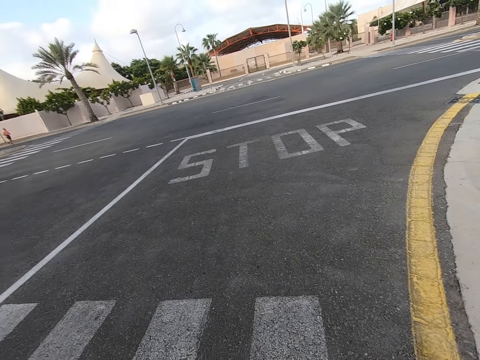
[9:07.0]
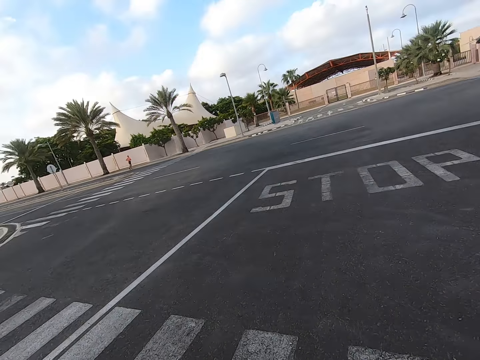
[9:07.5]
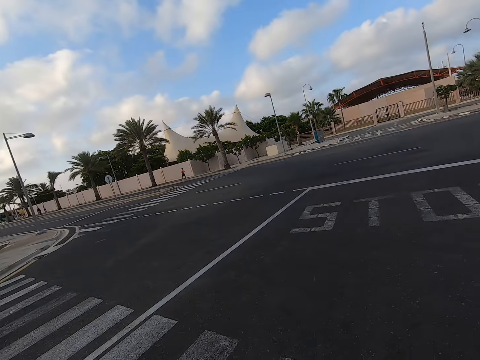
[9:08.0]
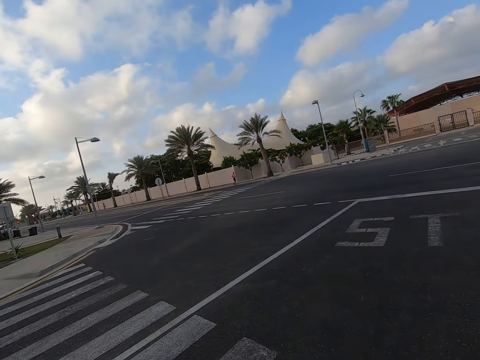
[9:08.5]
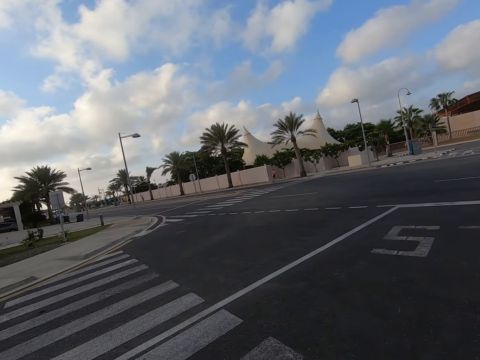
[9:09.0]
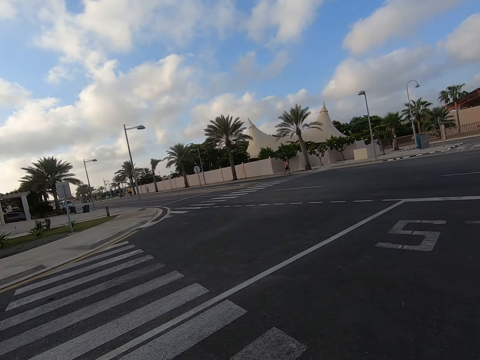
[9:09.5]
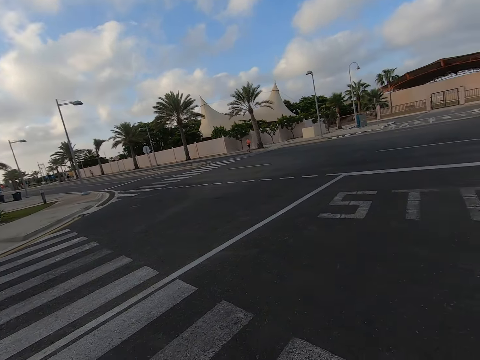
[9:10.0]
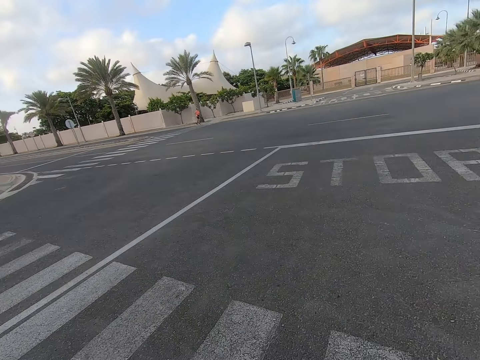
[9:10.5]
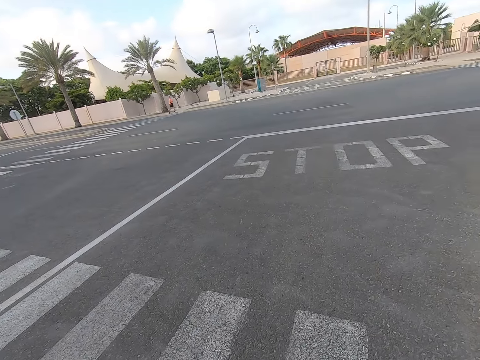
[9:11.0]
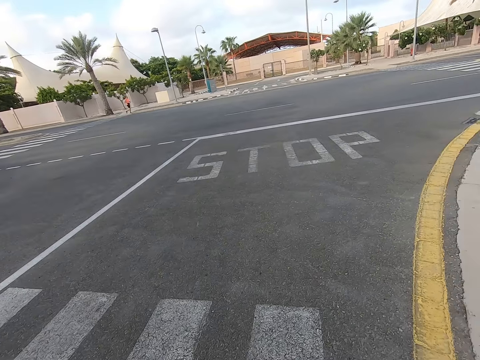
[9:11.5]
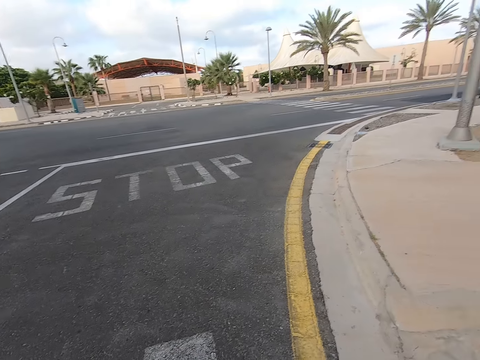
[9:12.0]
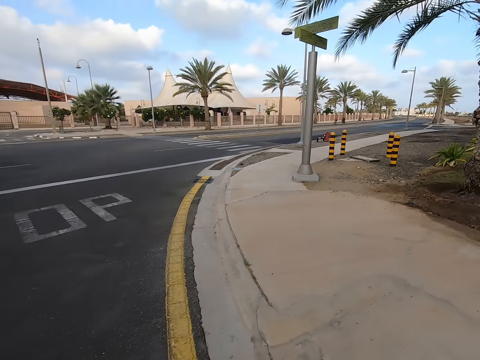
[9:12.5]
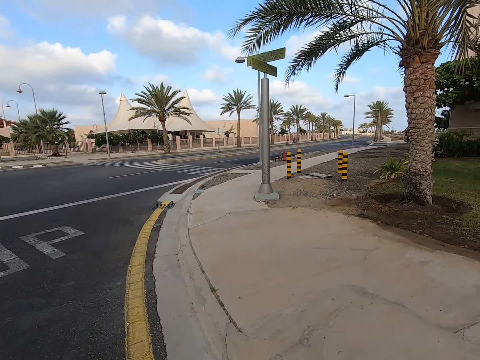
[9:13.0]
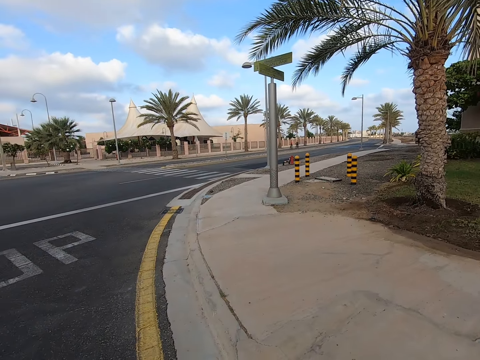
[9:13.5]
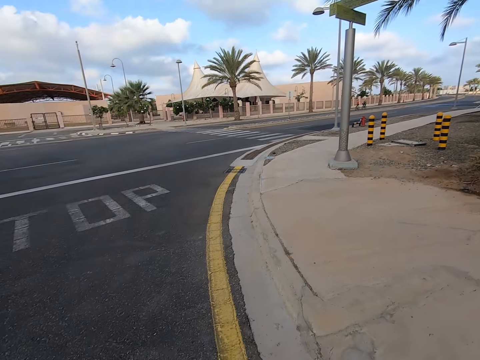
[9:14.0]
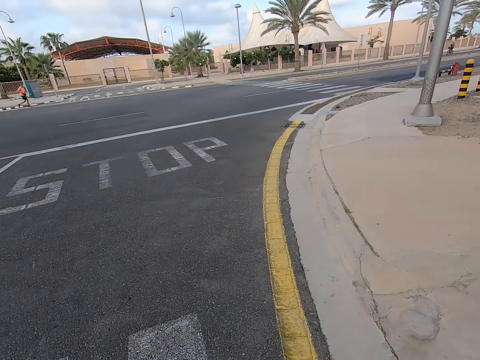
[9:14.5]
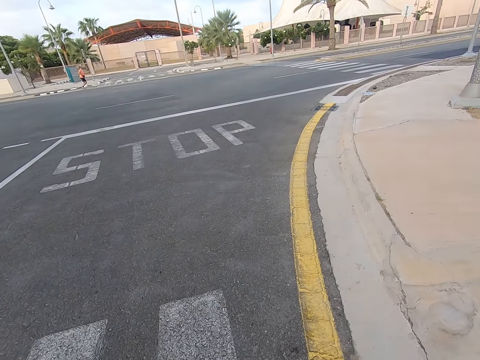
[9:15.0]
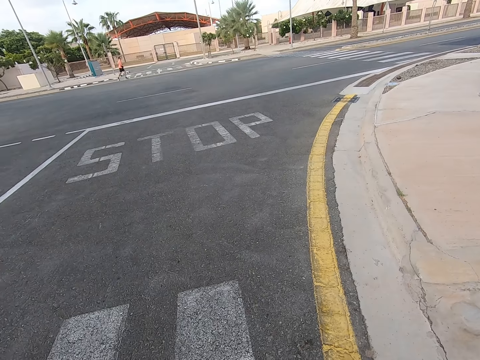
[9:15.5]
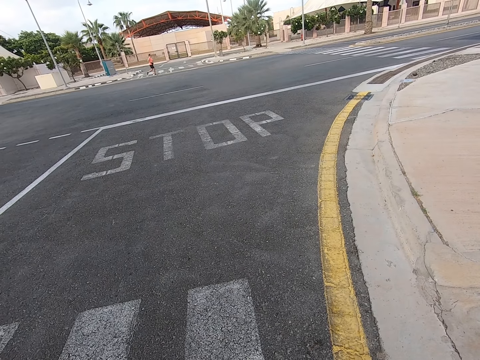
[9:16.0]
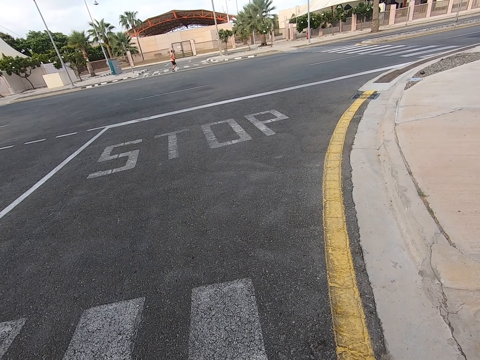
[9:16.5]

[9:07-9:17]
A man jogs near the road.

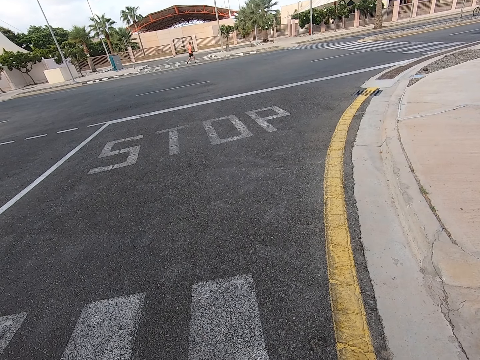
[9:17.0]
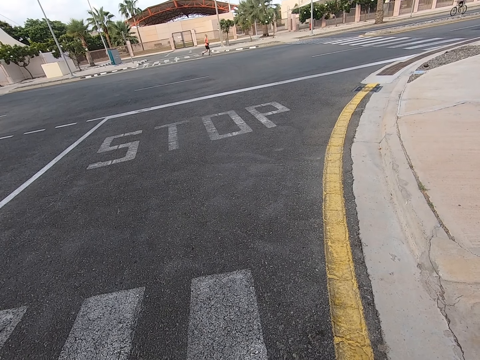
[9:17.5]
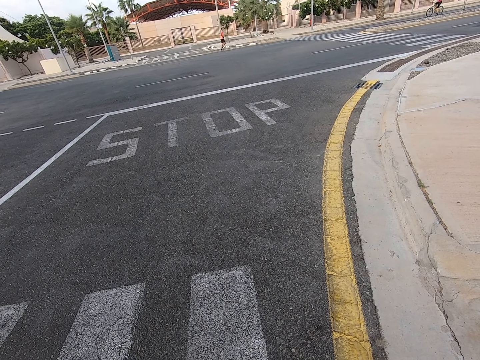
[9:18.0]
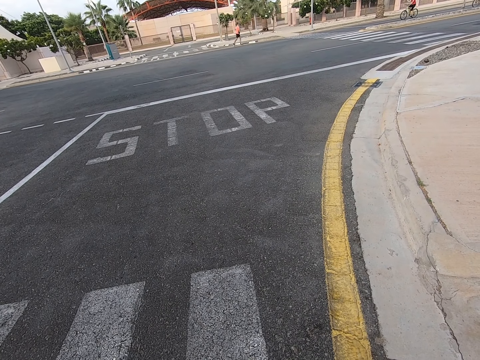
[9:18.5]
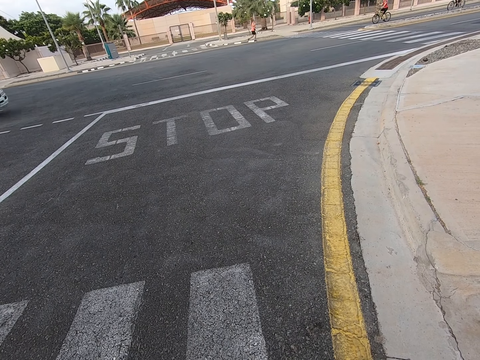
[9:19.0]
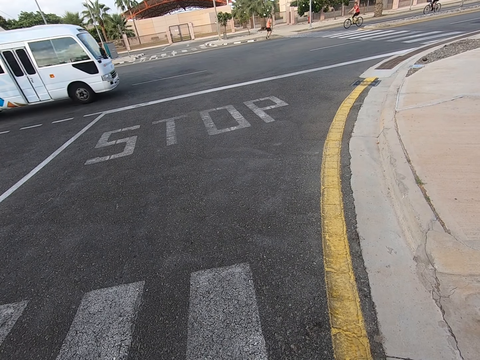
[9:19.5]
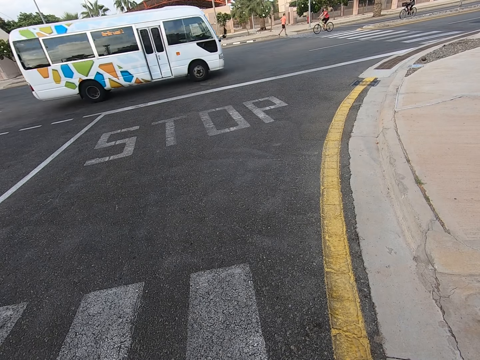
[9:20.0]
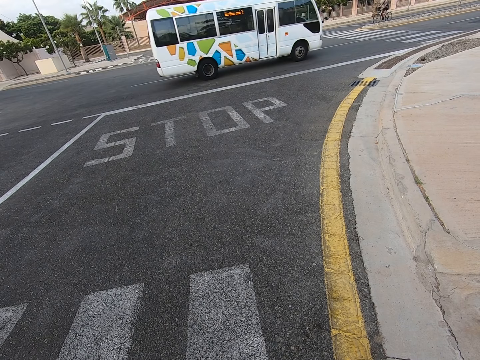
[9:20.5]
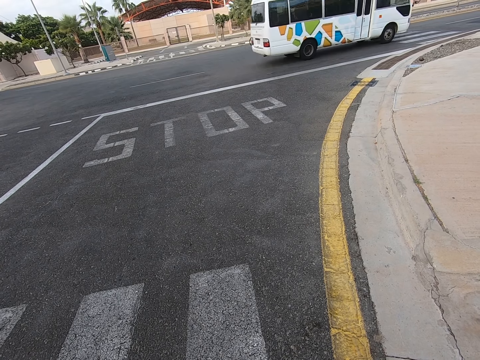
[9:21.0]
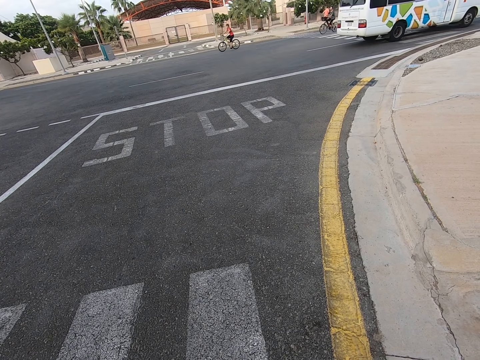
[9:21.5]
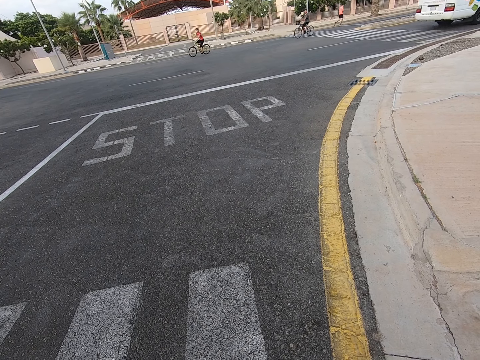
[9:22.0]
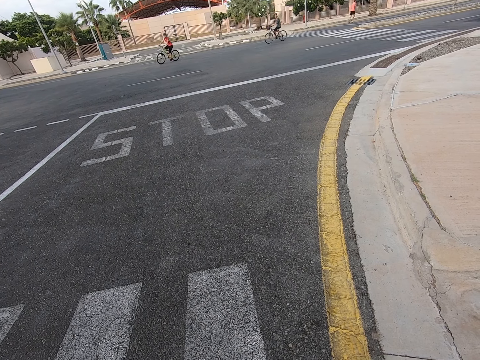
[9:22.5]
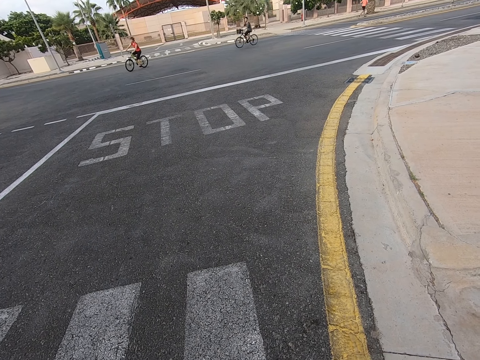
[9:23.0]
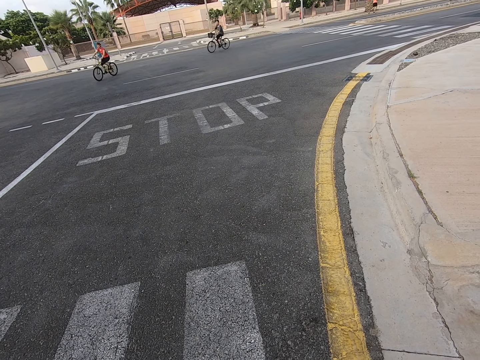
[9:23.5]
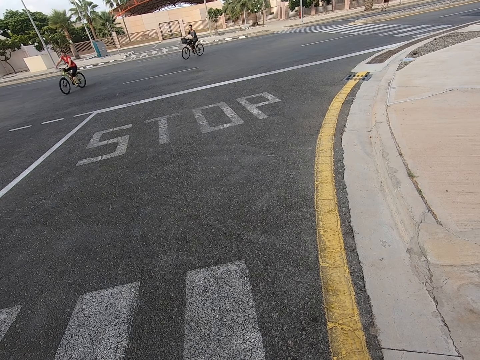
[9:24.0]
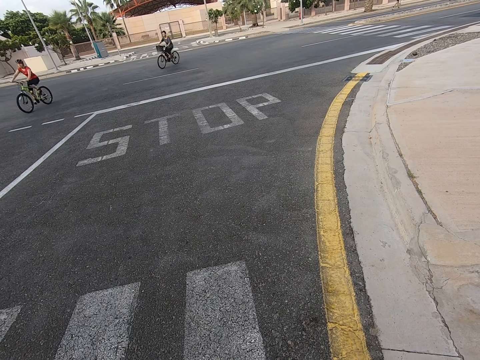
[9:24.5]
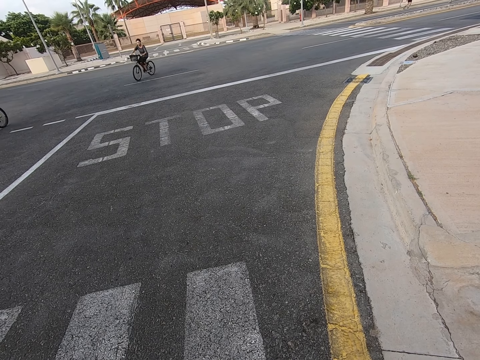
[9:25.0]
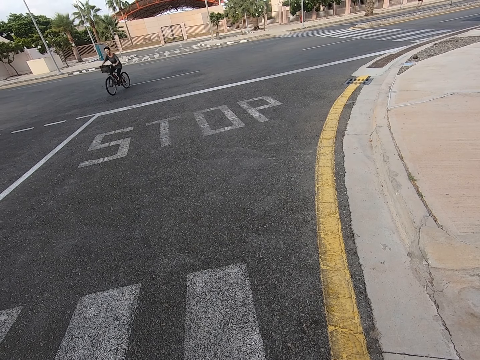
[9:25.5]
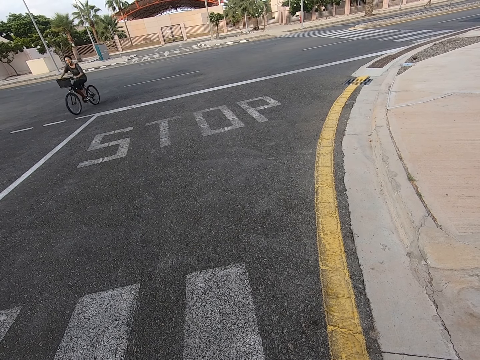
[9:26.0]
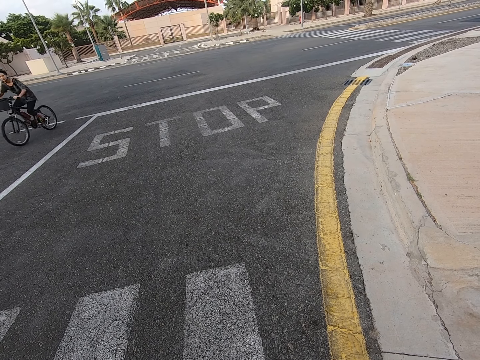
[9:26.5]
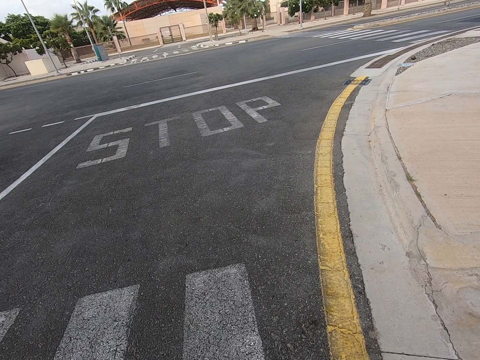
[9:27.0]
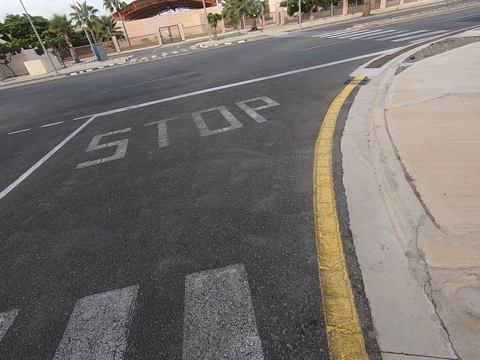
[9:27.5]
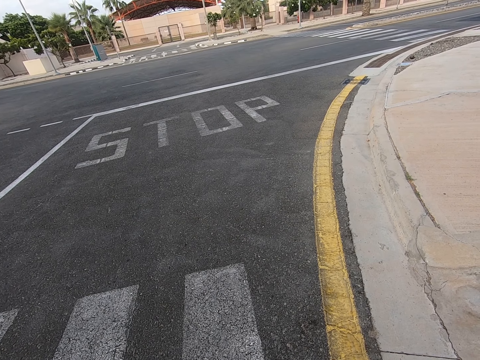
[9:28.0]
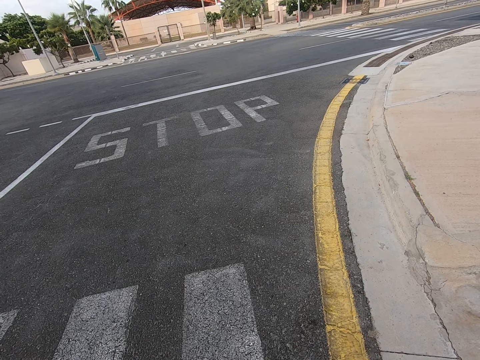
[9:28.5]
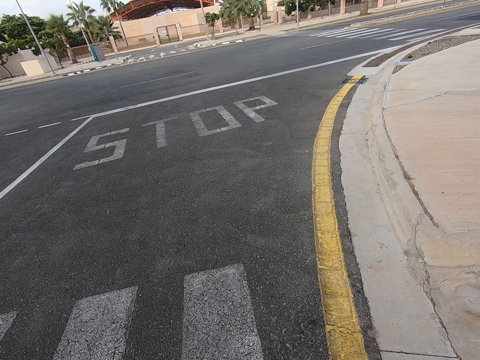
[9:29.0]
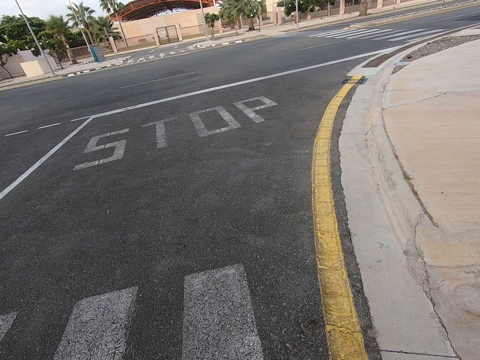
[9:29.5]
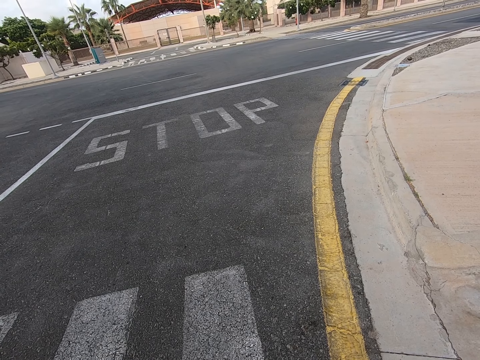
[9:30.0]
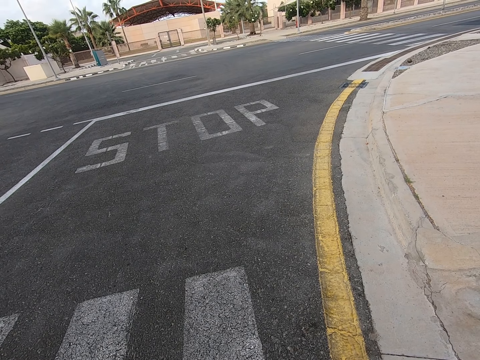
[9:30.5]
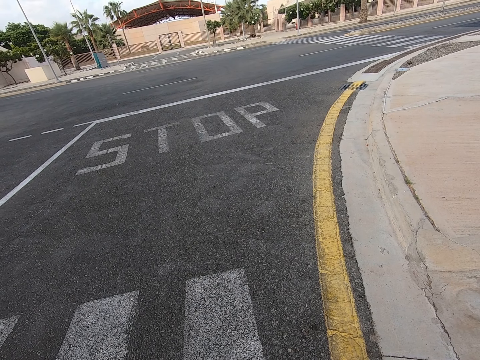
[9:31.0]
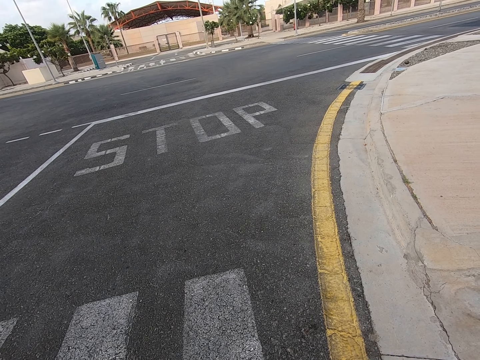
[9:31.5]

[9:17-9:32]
A man cycles the bicycle on the road. Another man cycles the bicycle on the road. A man rides past the camera wearer on a bicycle. Another man rides past the camera wearer on a bicycle.

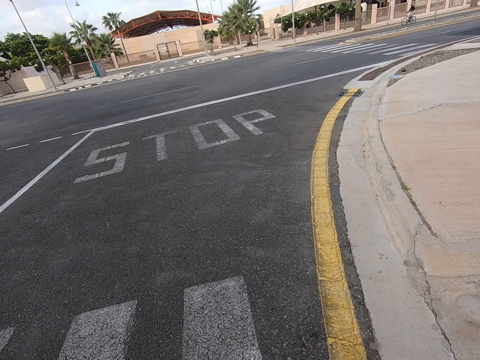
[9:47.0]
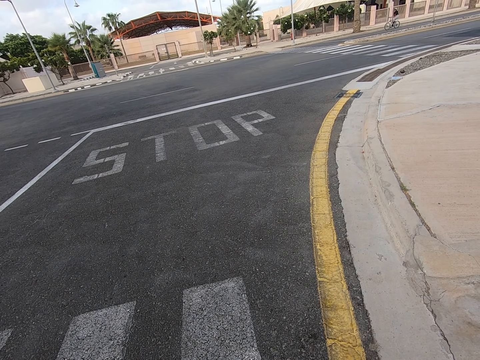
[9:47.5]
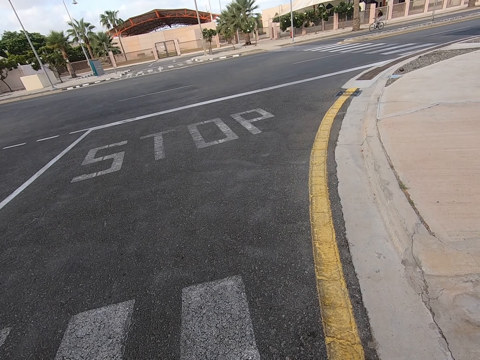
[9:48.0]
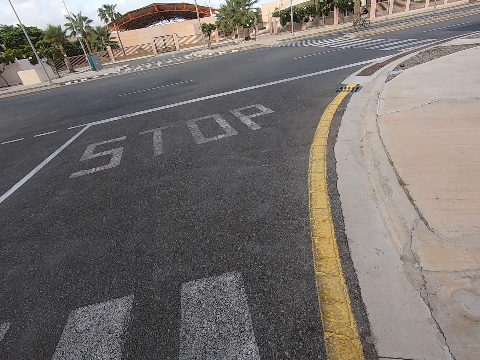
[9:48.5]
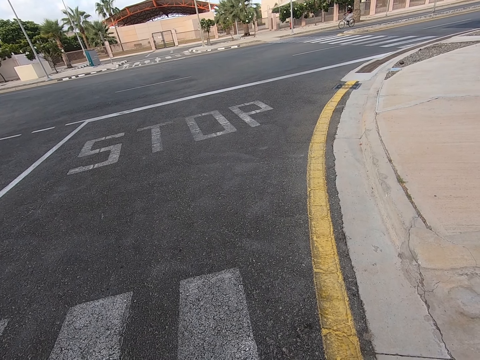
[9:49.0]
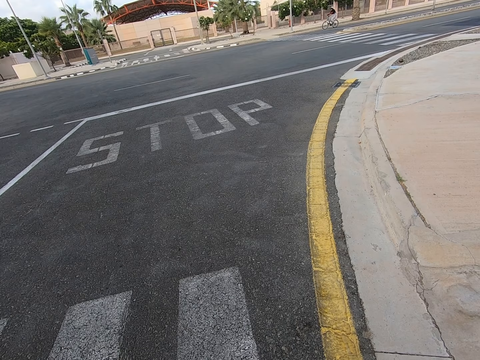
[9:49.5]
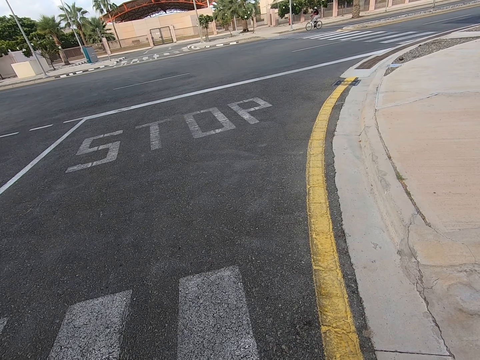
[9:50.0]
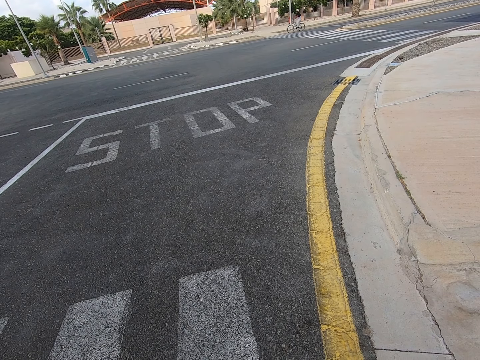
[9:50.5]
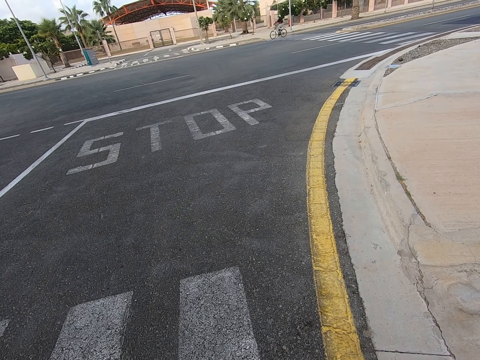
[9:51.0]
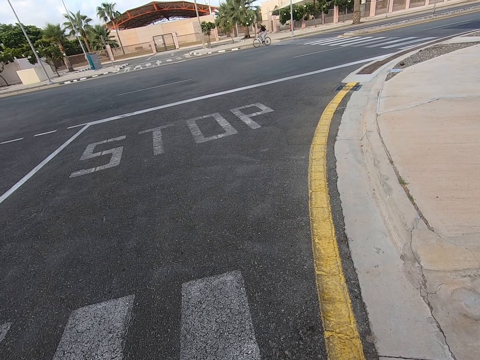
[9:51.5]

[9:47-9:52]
A man cycles the bicycle on the road.
